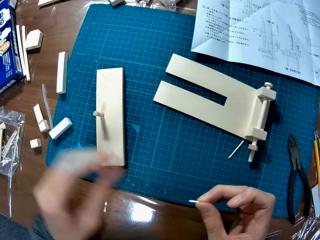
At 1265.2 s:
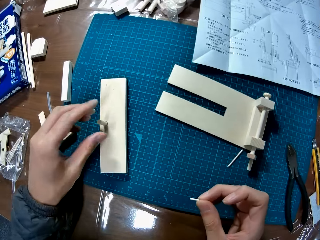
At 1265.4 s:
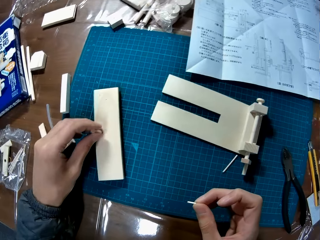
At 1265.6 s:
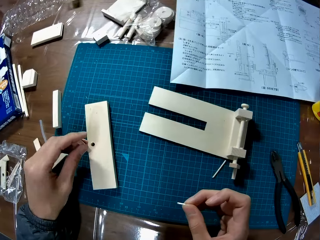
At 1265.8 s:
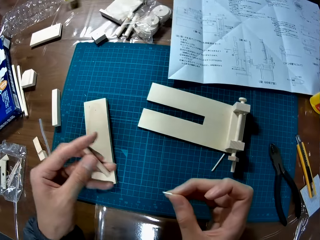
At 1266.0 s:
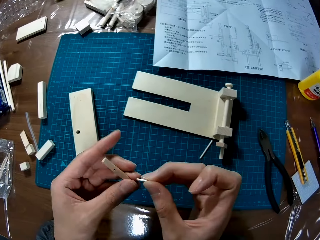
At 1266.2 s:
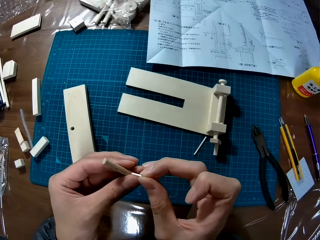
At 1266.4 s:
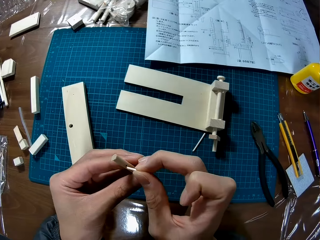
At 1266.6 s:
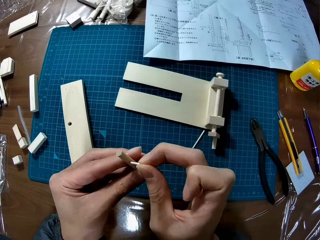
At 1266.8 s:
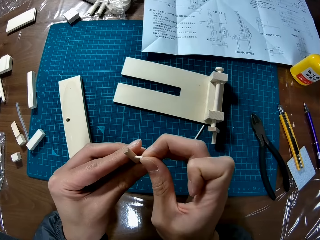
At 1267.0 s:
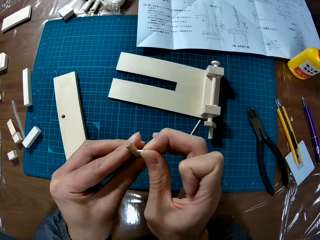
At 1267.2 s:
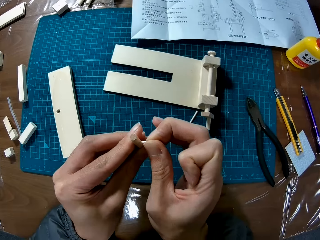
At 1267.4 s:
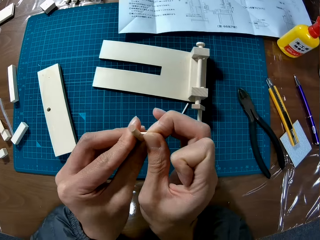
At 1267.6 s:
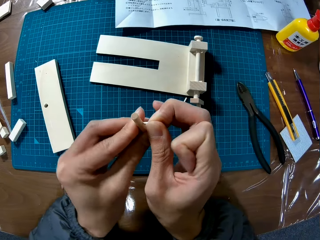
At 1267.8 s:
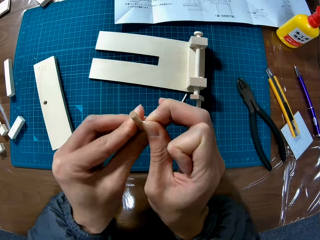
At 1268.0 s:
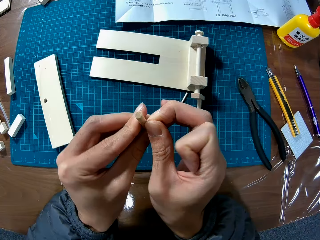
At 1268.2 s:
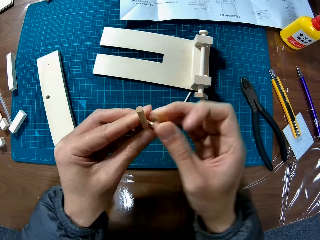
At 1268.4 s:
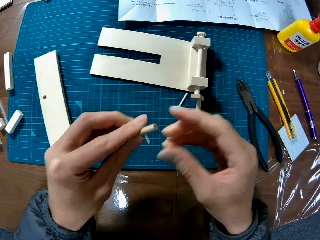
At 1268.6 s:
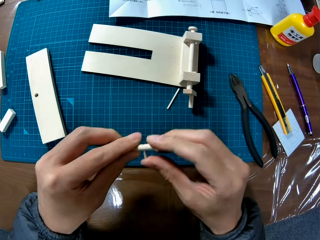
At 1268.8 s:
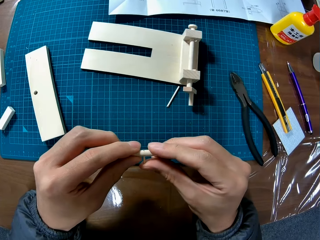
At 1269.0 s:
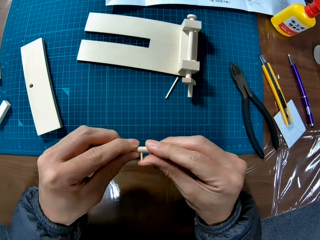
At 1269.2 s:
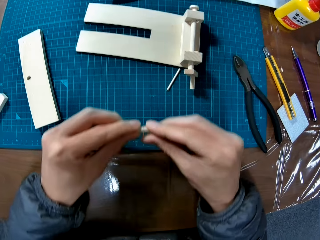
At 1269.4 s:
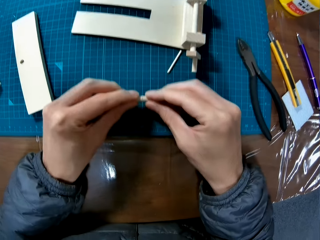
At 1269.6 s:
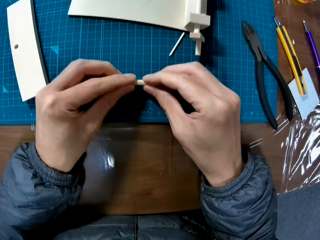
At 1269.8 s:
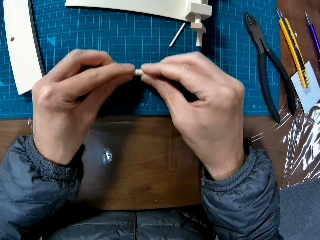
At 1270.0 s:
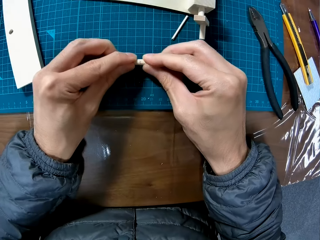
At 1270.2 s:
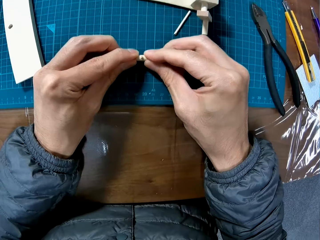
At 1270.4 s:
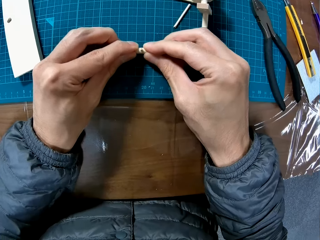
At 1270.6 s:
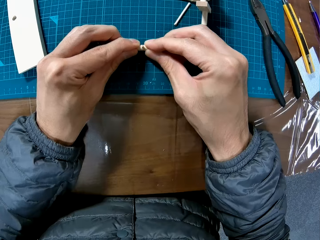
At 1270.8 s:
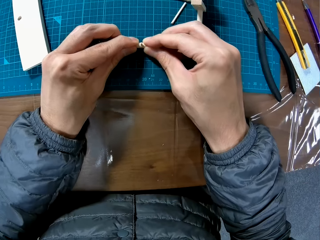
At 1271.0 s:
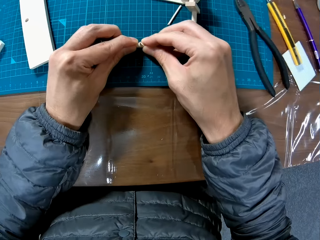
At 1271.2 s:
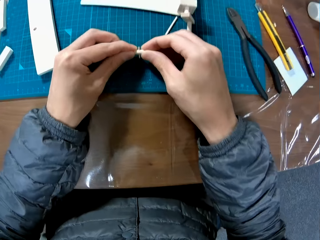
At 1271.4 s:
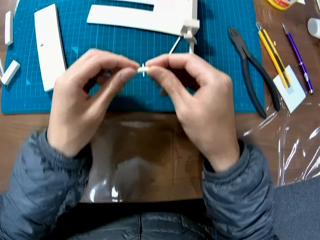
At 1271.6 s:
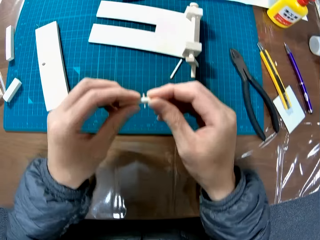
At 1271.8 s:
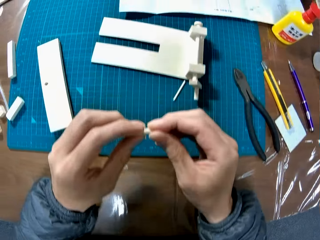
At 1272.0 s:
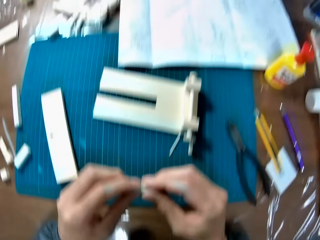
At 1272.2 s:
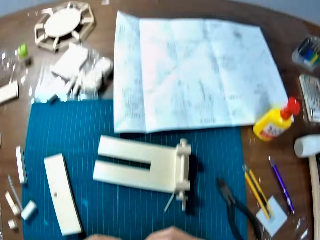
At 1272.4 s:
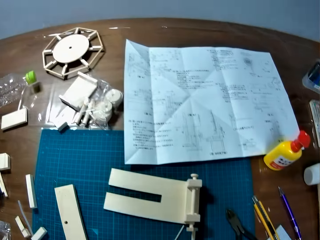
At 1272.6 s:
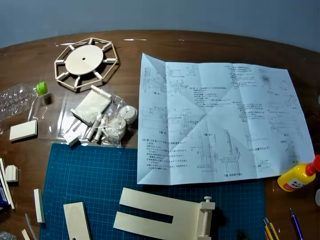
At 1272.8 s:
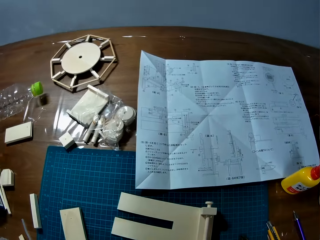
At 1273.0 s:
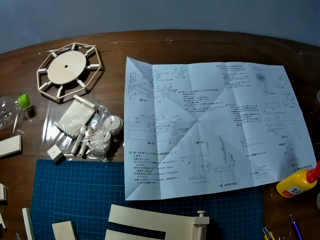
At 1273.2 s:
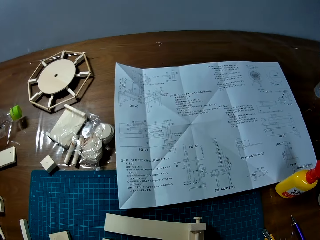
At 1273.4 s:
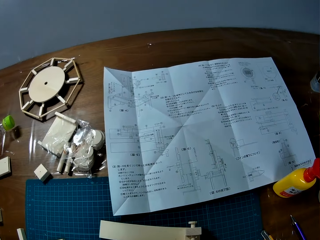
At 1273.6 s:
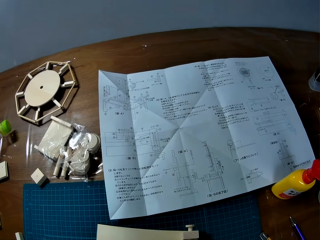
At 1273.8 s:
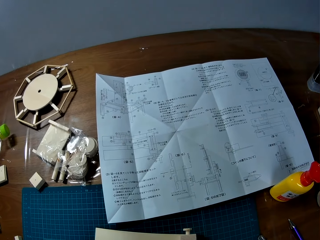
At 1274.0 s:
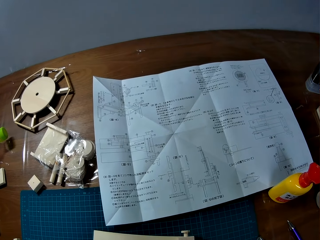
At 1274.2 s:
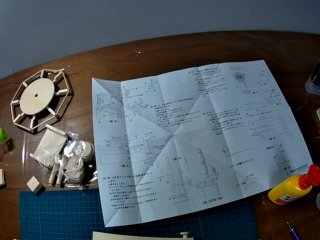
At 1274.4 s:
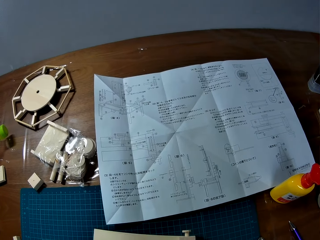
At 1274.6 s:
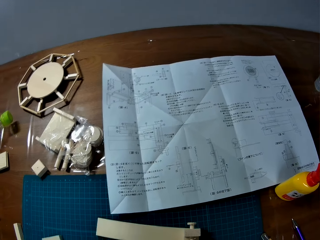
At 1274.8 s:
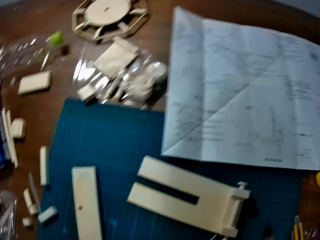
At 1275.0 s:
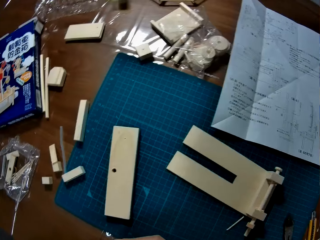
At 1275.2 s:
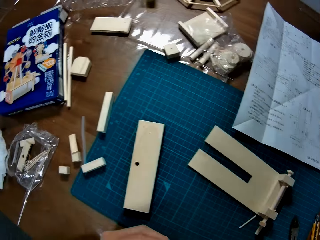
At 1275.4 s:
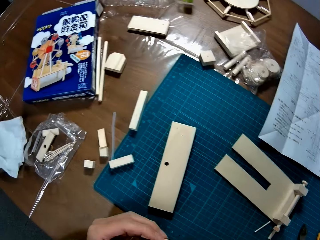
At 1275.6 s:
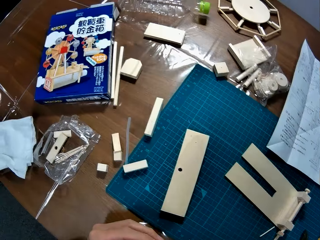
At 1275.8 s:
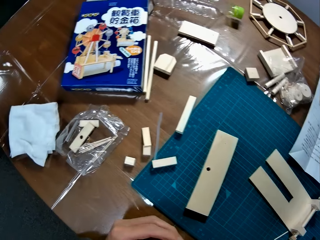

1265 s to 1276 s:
The camera wearer grabs another wood piece or piece of paperboard. They insert the wood piece into the other wood piece. They put a piece of paperboard on the cutting mat. They hold pieces of paperboard. They look at the paper.

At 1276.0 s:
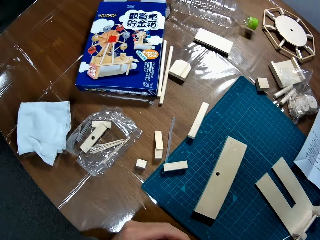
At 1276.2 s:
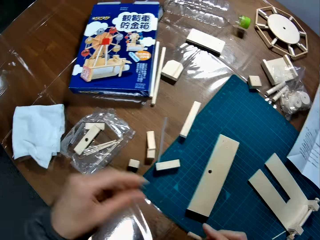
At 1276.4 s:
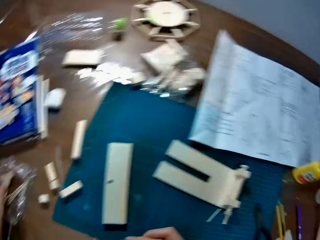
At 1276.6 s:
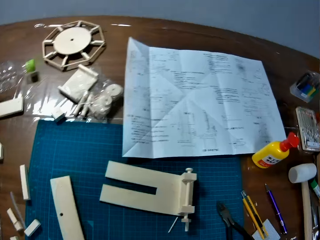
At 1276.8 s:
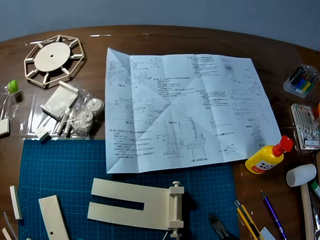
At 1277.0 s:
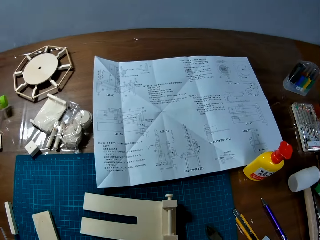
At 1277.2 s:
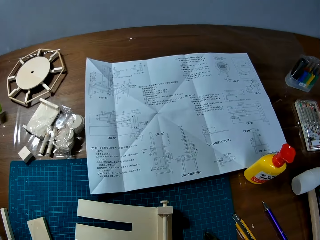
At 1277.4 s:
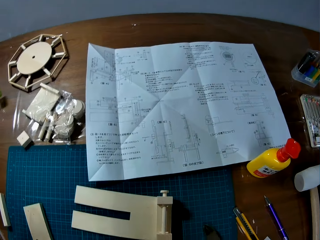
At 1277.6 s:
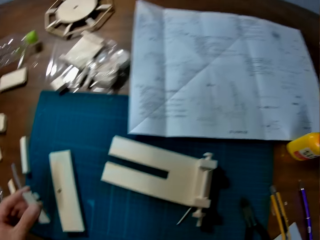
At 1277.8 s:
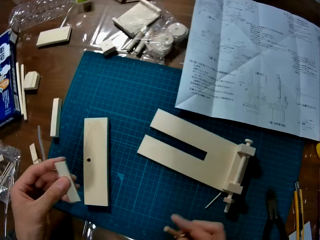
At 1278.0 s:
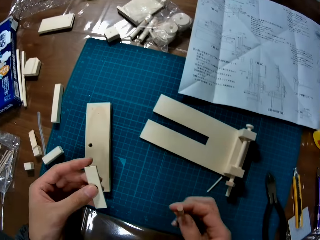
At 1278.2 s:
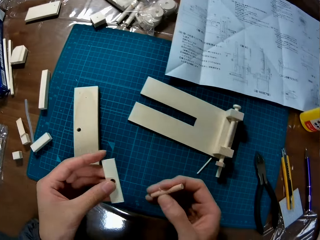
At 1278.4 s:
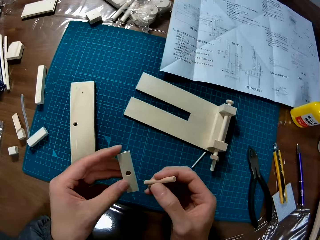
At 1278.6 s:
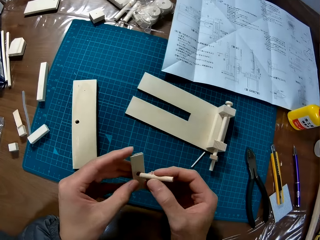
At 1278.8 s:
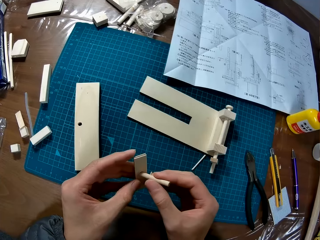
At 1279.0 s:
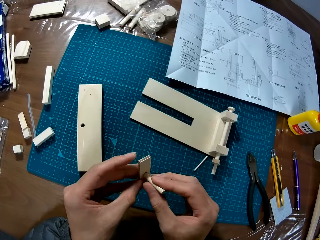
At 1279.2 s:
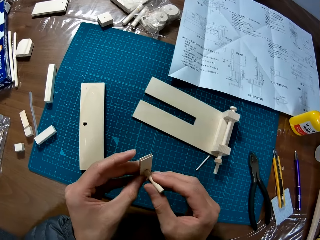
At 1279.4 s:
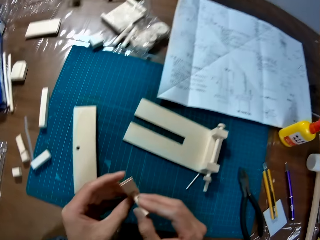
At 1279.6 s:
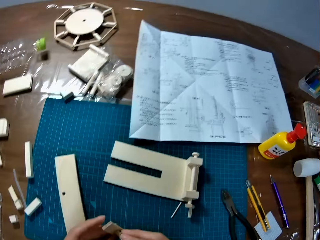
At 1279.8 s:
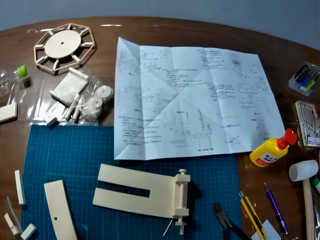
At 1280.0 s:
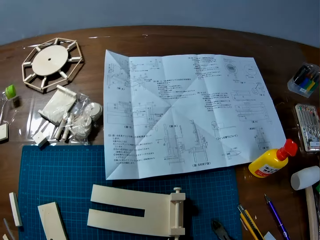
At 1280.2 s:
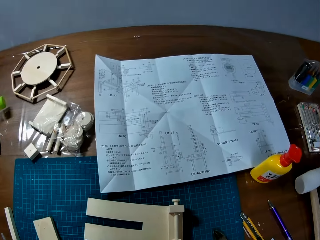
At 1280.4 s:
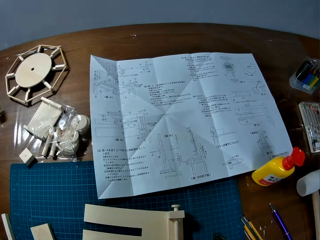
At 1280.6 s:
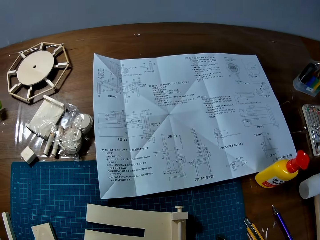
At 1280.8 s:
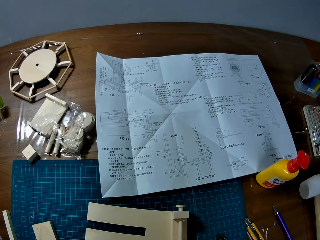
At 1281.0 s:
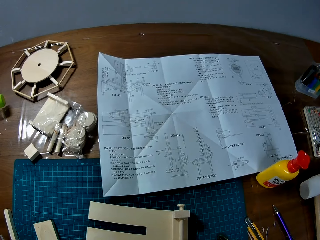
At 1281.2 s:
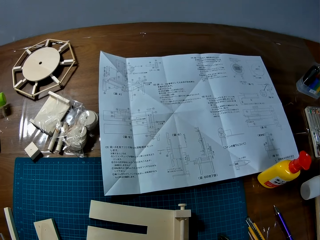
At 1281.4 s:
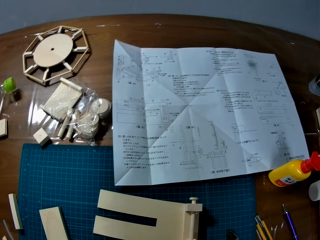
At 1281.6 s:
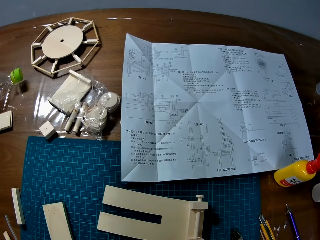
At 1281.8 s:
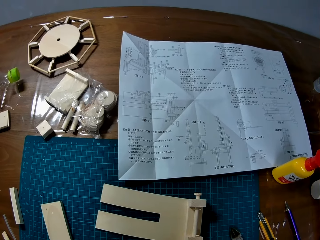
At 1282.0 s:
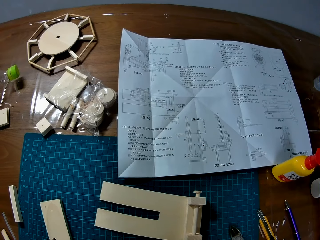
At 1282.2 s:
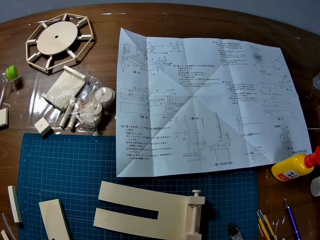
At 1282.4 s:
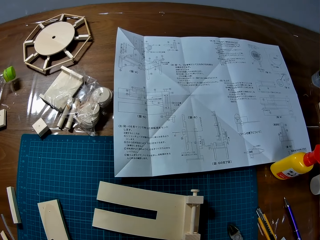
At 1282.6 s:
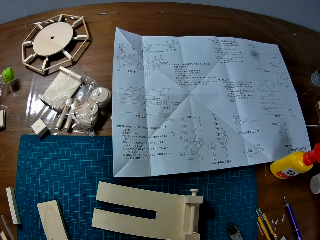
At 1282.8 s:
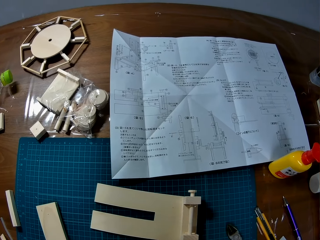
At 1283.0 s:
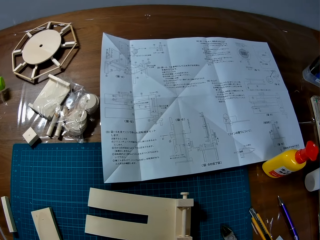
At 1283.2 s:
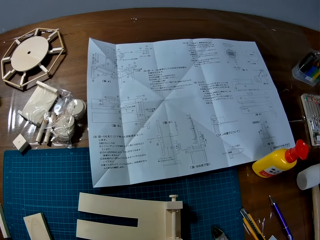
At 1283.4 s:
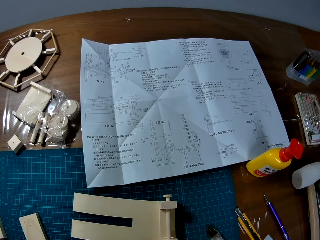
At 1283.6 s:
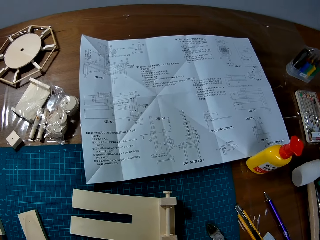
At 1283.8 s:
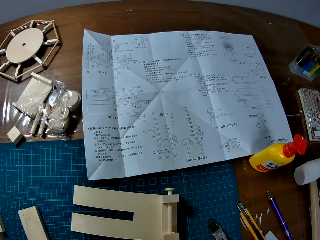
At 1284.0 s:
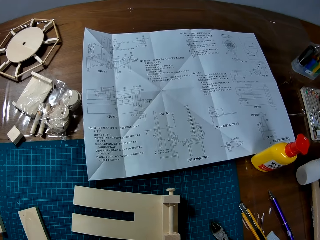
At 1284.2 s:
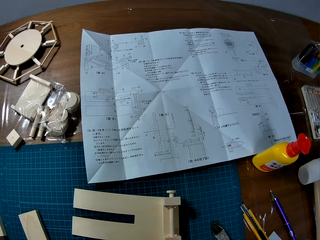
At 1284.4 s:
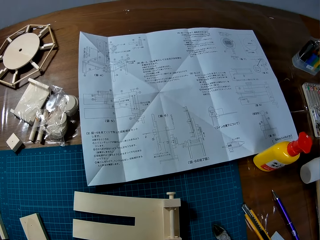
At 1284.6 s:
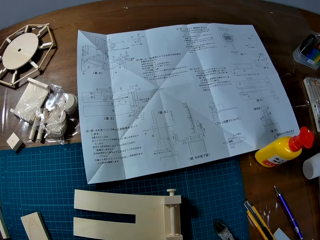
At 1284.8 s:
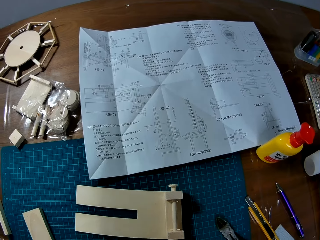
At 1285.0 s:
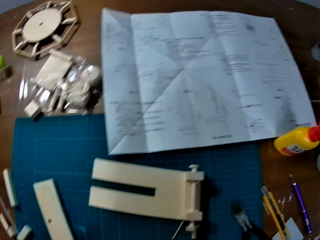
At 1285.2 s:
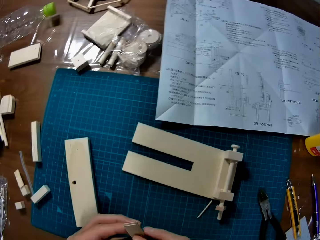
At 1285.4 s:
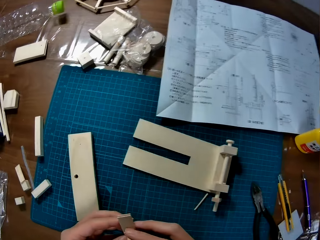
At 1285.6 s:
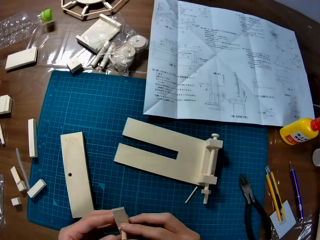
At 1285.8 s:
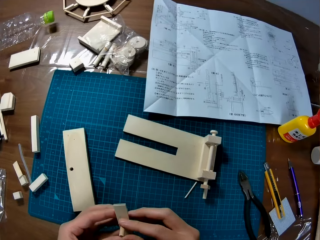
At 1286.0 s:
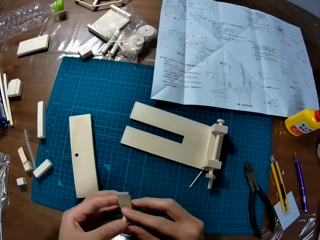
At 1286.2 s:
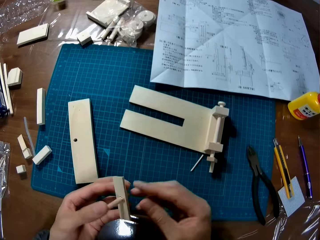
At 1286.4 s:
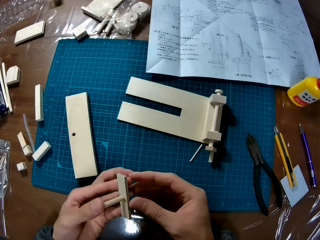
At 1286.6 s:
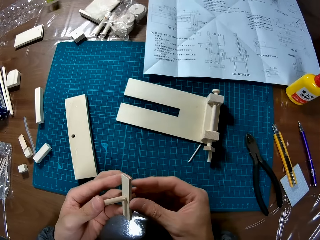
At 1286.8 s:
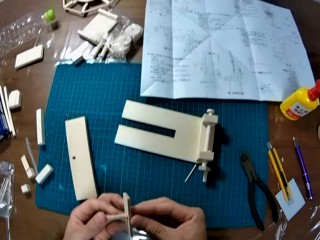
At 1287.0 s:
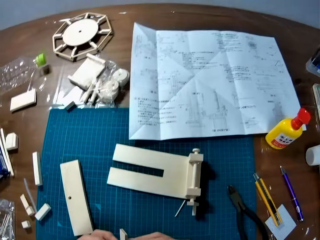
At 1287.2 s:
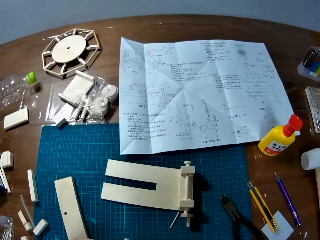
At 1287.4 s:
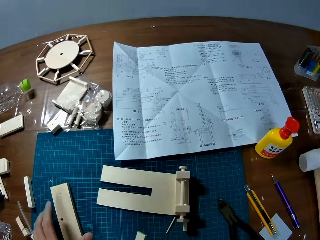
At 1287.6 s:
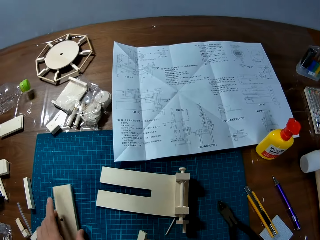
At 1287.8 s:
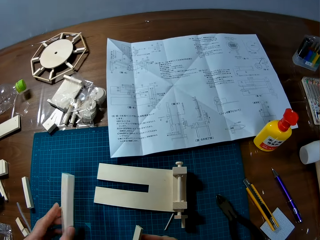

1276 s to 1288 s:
The camera wearer takes another wood piece or piece of paperboard. They assemble the wood pieces. They hold pieces of paperboard.
